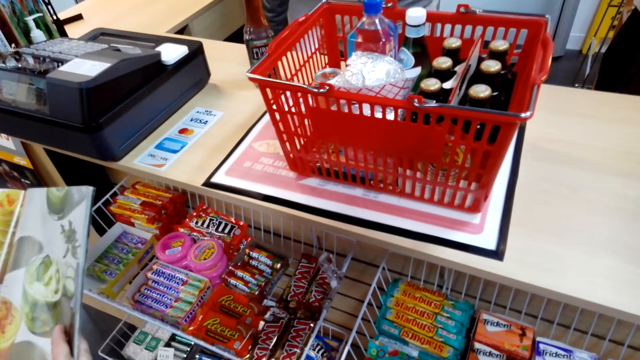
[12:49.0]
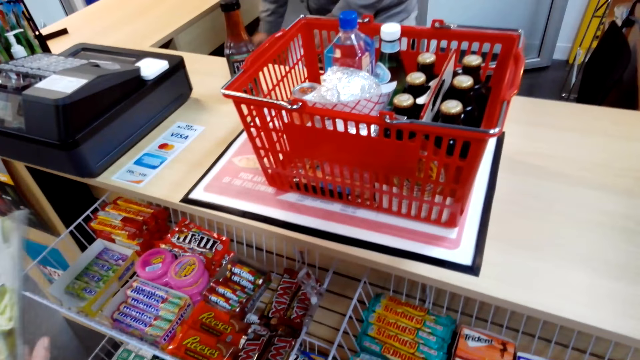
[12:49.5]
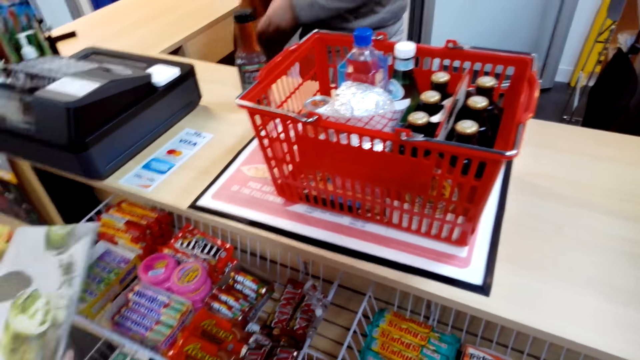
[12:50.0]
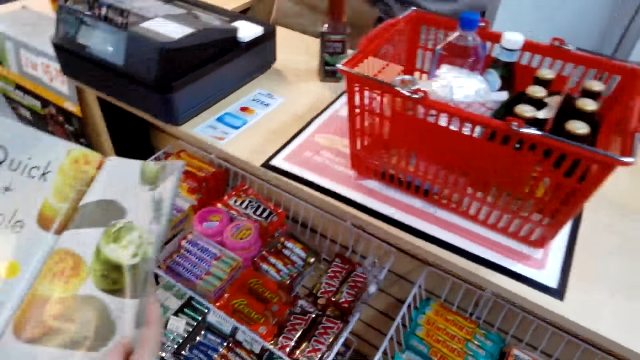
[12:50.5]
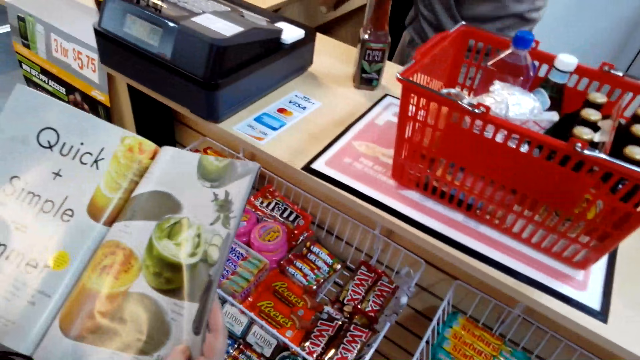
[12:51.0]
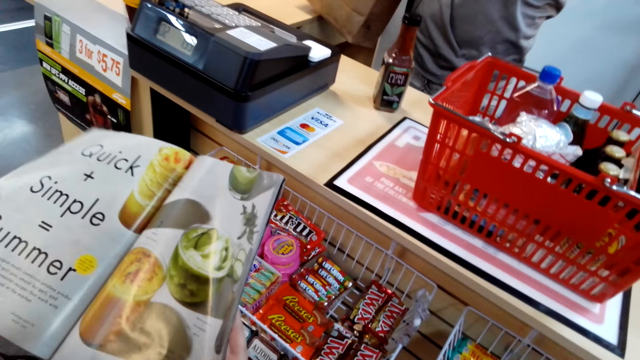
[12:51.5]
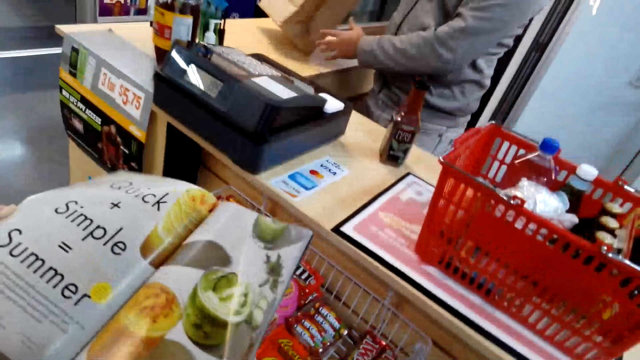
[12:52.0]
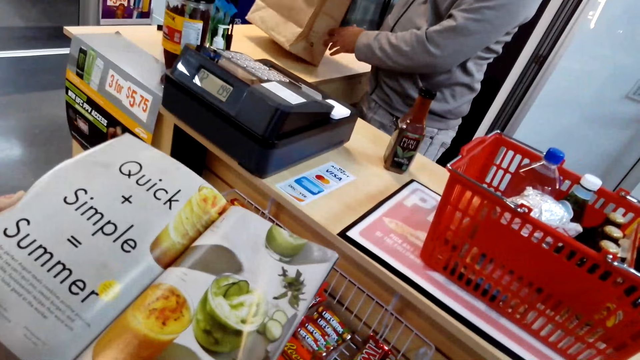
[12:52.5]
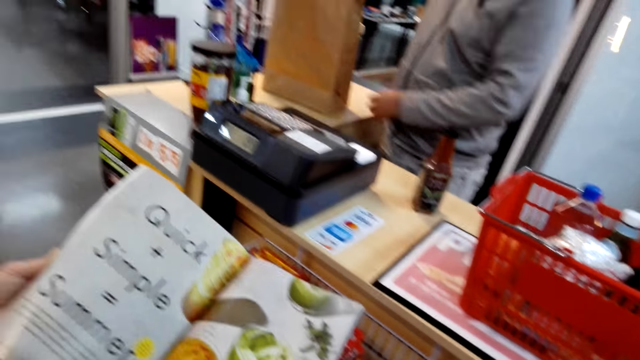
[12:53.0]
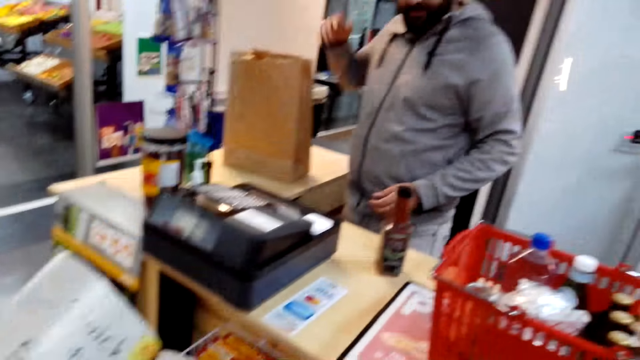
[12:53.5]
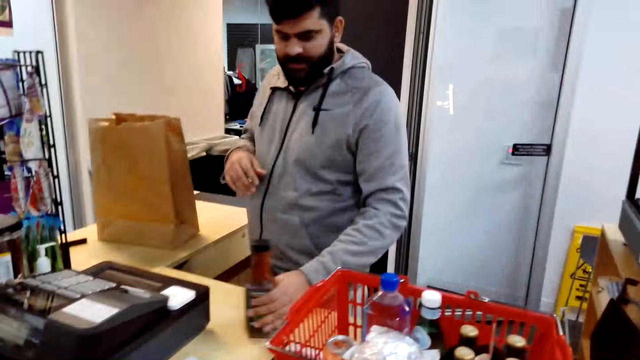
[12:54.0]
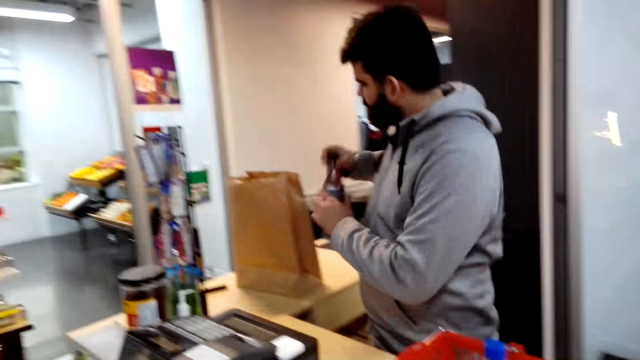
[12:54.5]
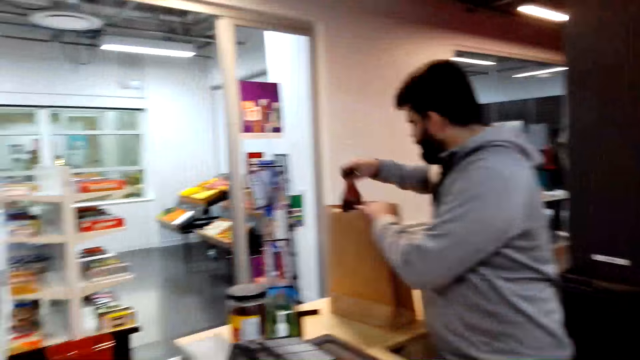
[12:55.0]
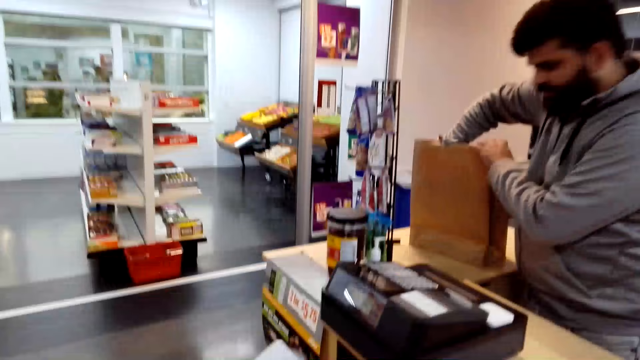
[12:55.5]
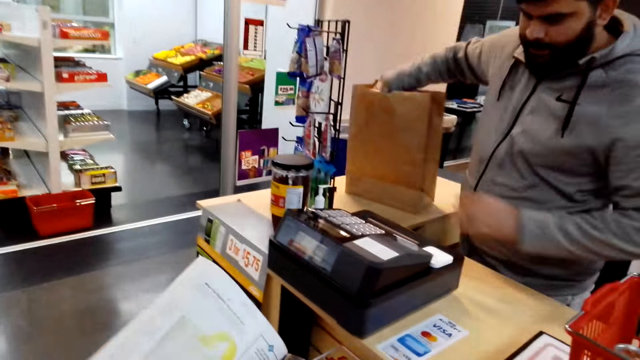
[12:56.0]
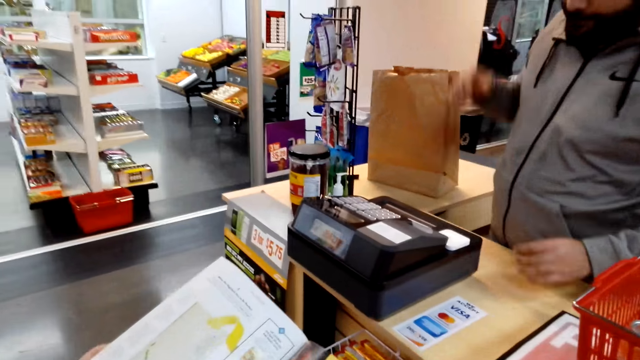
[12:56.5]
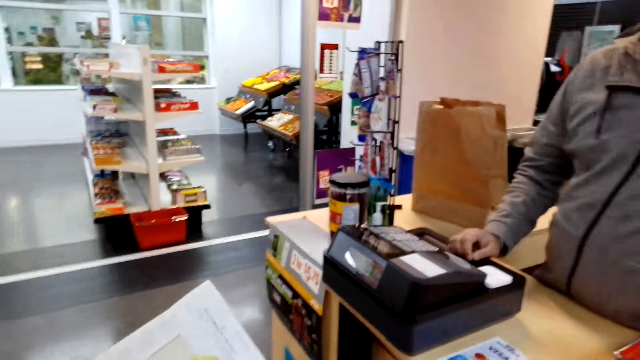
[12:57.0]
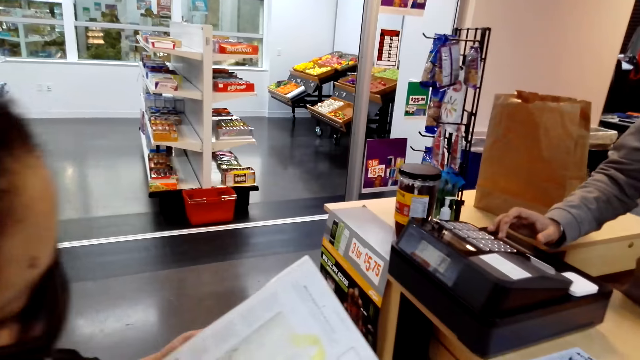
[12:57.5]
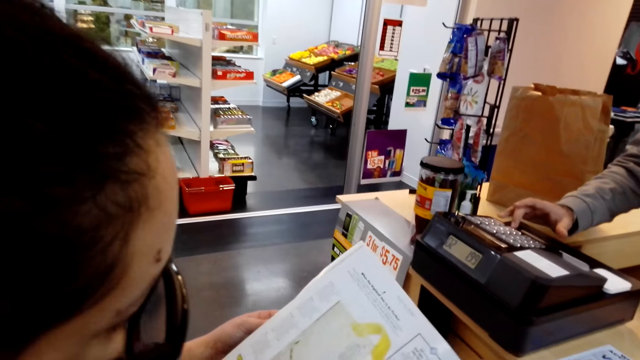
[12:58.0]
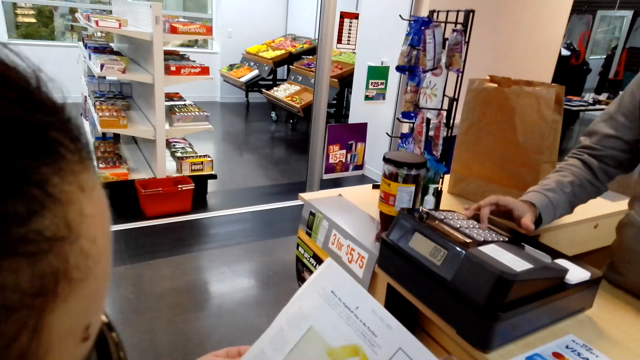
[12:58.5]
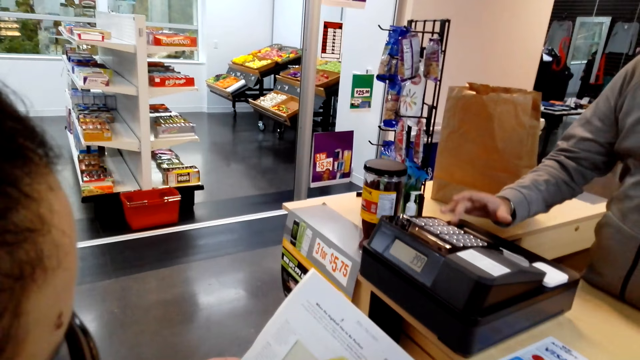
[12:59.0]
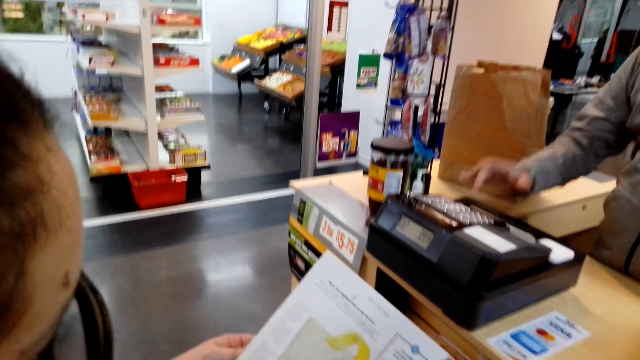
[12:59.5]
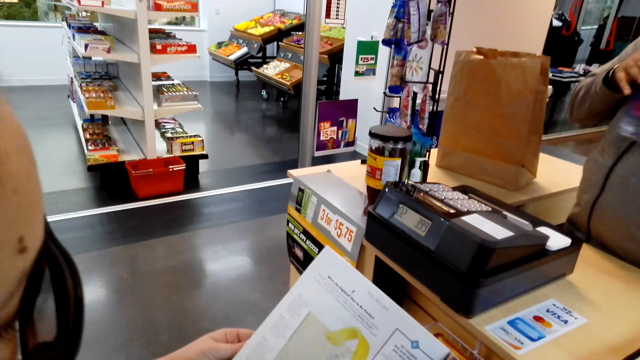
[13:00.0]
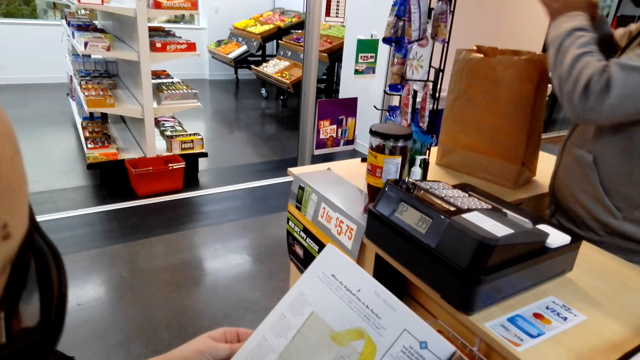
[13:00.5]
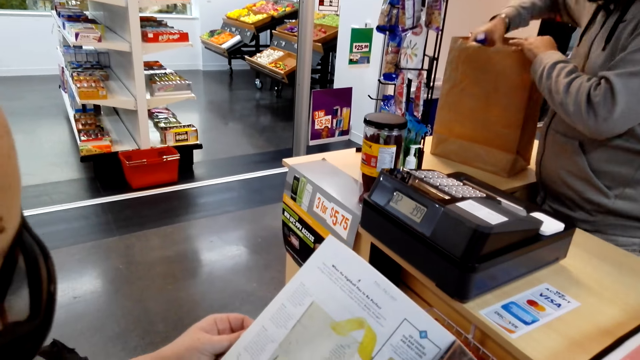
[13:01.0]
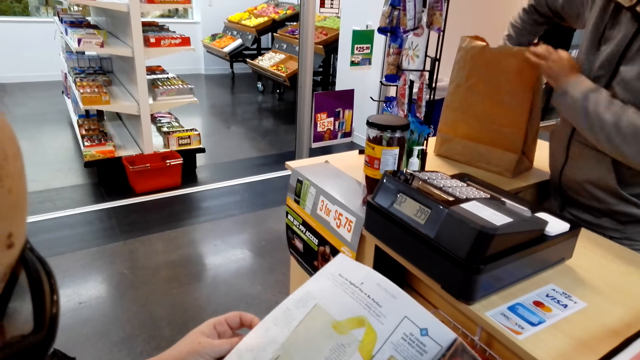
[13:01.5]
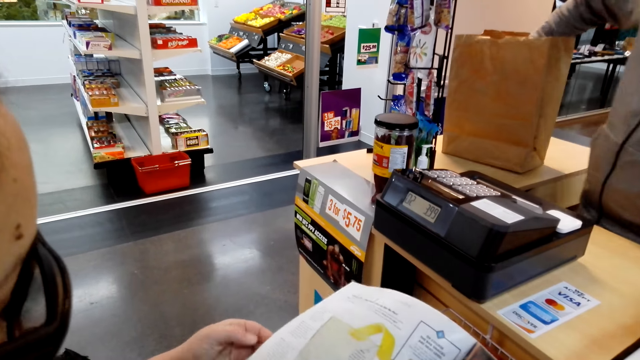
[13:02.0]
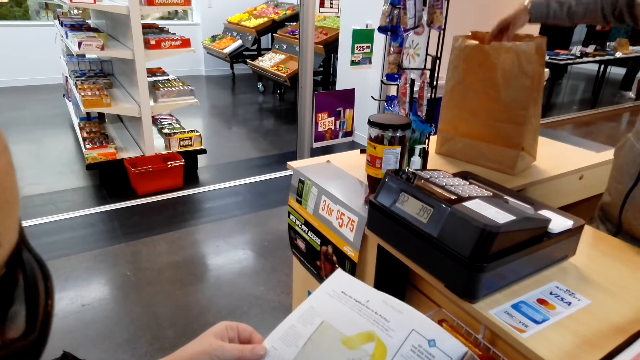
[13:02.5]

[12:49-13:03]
A man picks a brown bag and puts the brown bag on the table. He picks a bottle of green leaf drink and puts the bottle of green leaf drink into the brown bag. He presses a counter machine. He puts a bottle of Fiji water into the brown bag.

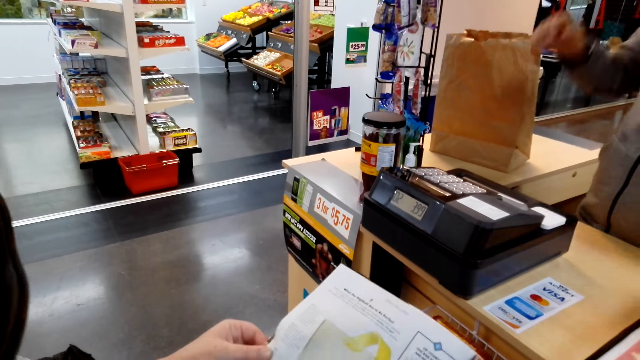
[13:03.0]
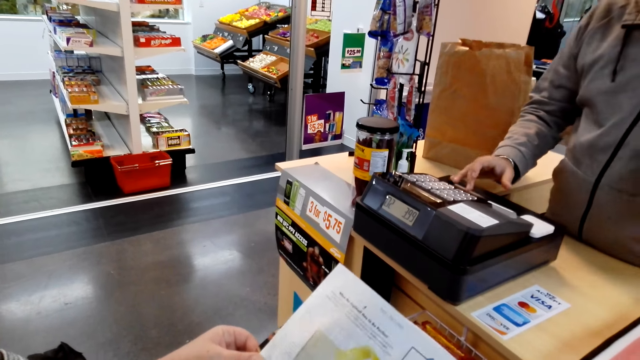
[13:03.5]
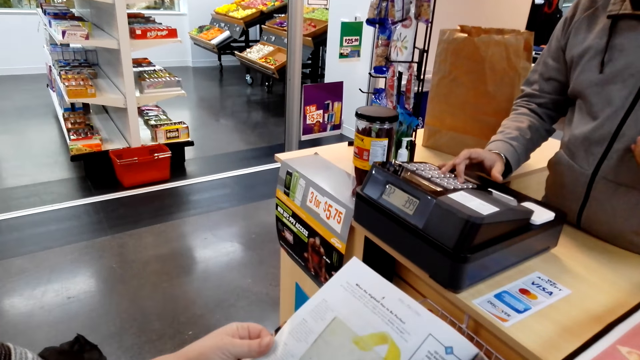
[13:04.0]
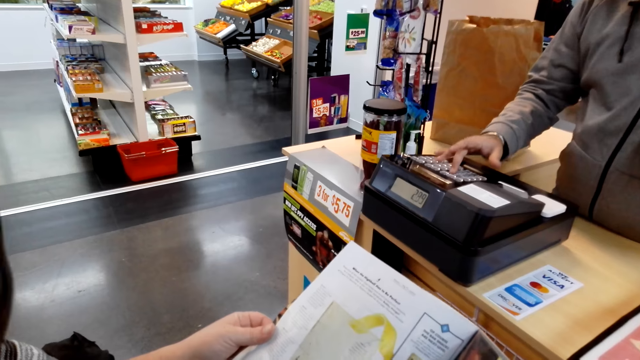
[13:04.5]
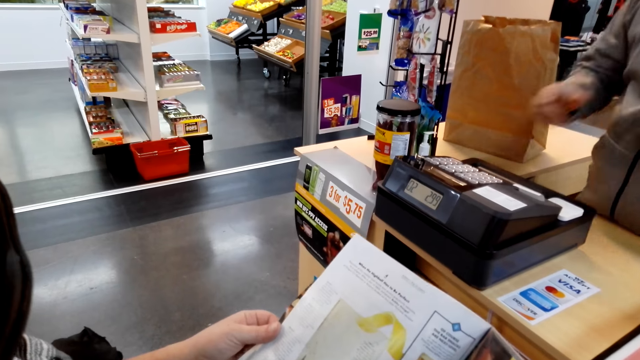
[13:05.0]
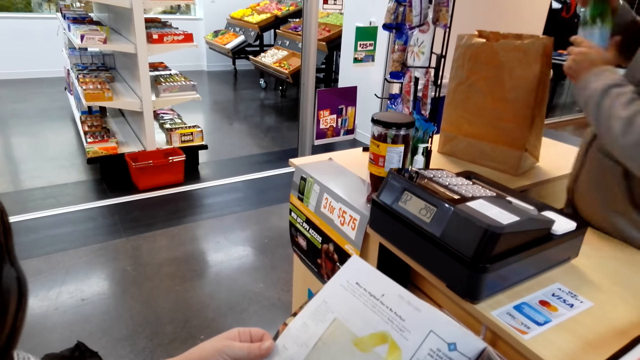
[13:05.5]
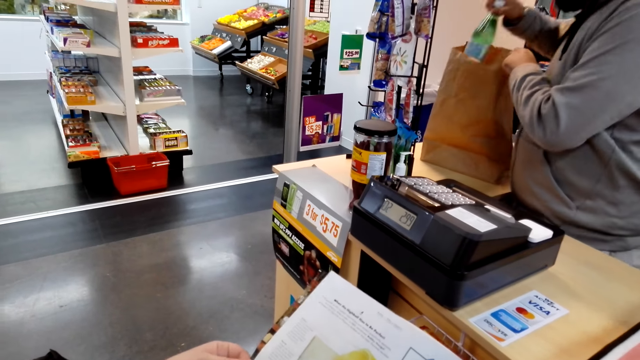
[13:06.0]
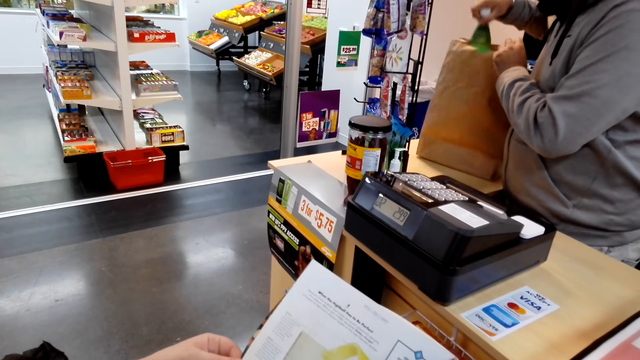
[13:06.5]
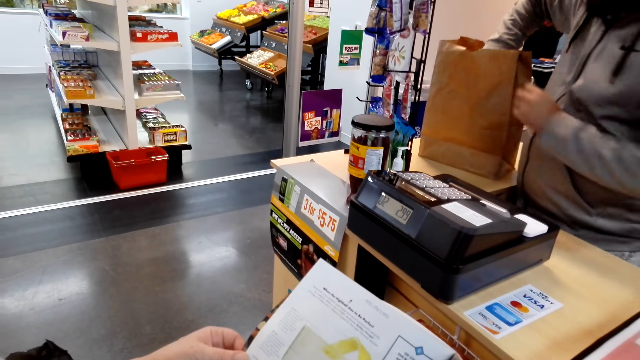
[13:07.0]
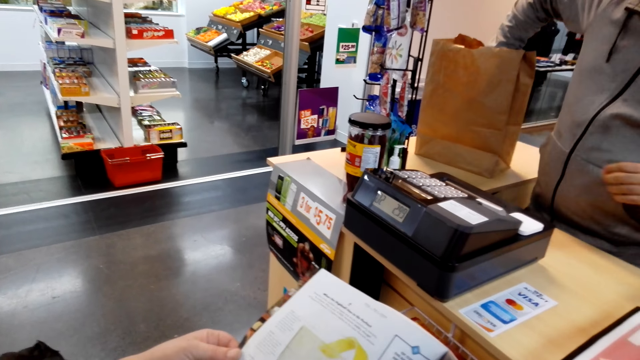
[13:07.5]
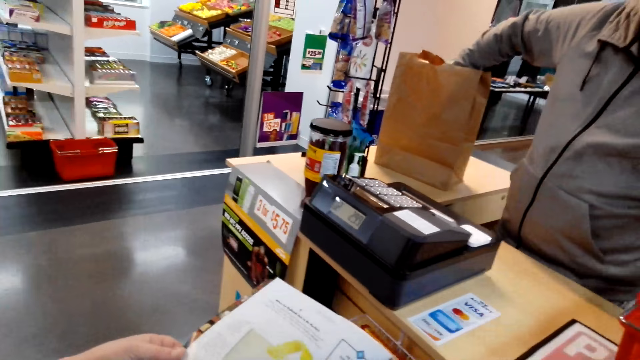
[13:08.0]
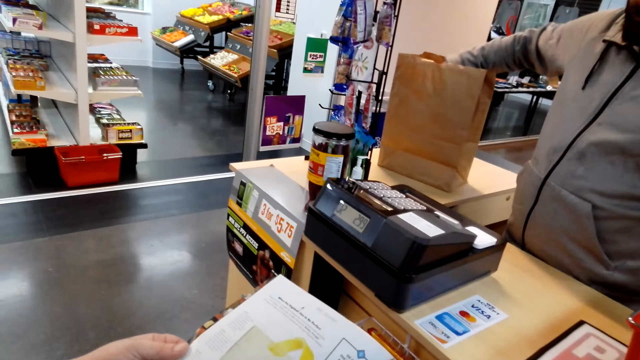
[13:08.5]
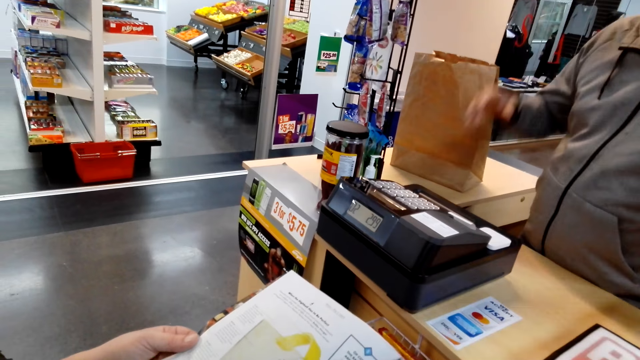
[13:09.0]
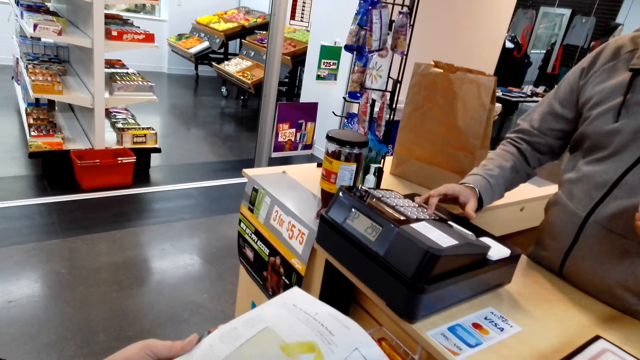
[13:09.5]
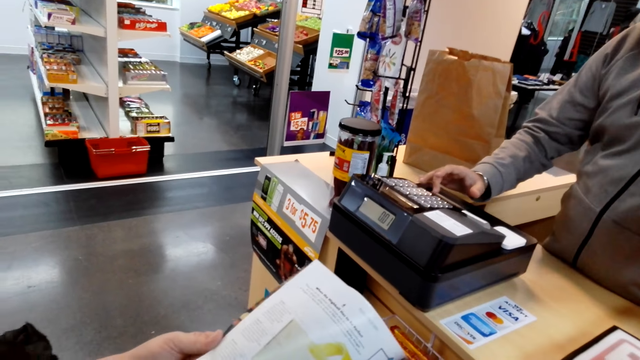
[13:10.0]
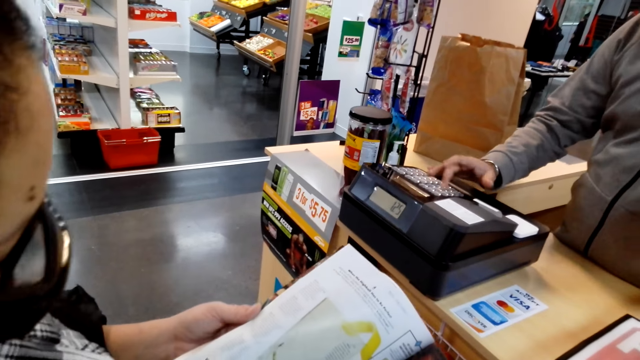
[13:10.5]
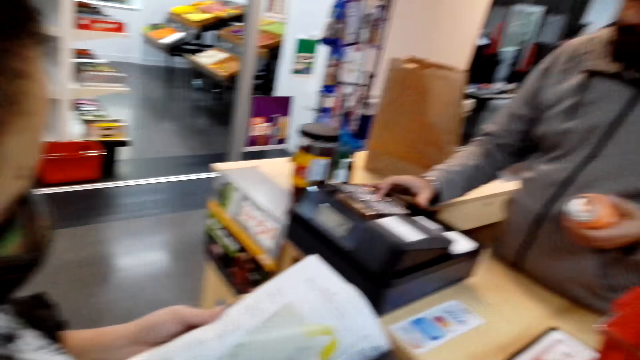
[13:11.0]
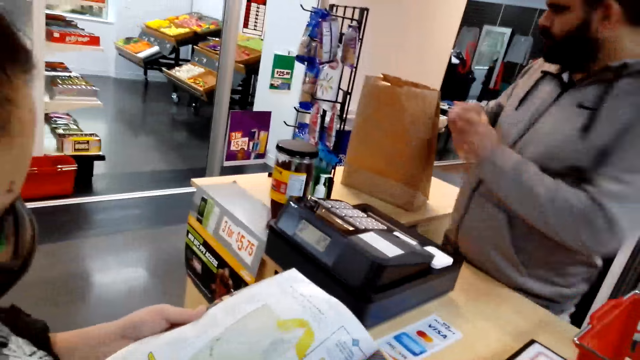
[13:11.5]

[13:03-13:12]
A man presses a counter machine. He puts a bottle of drink into the brown bag. He presses the counter machine.
